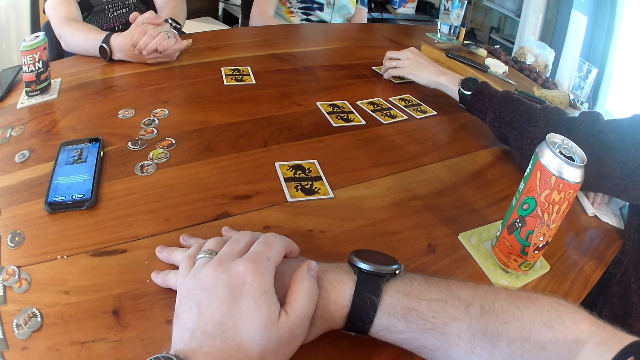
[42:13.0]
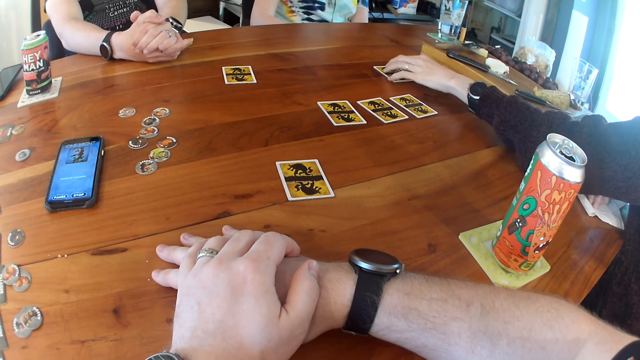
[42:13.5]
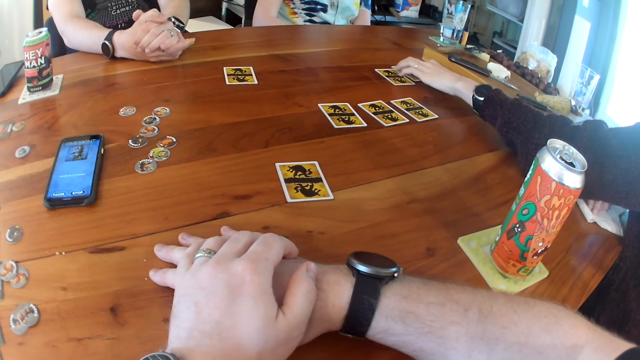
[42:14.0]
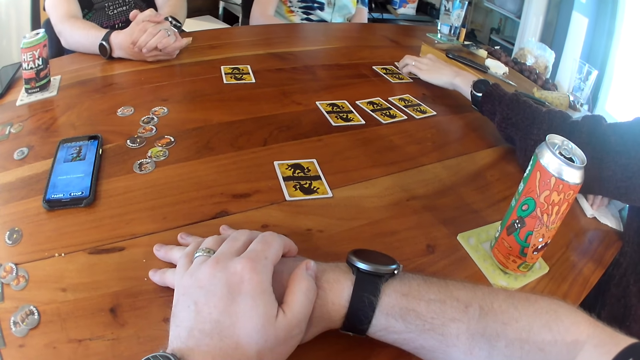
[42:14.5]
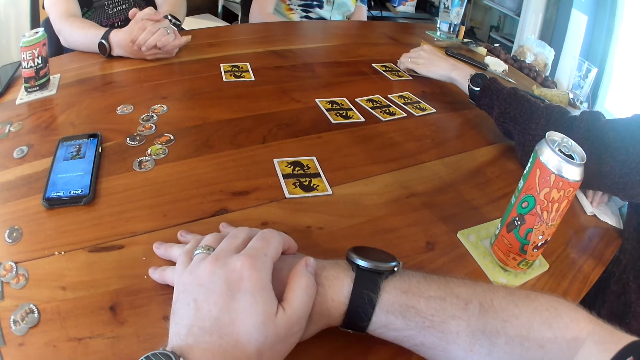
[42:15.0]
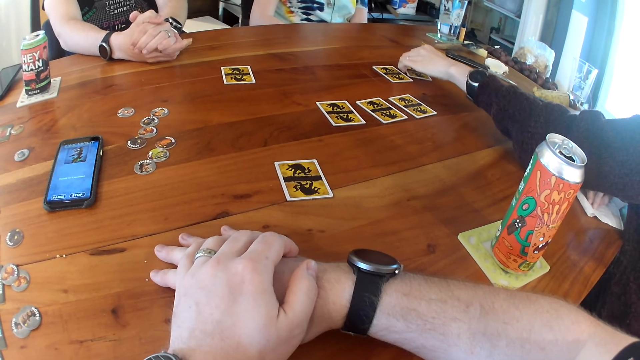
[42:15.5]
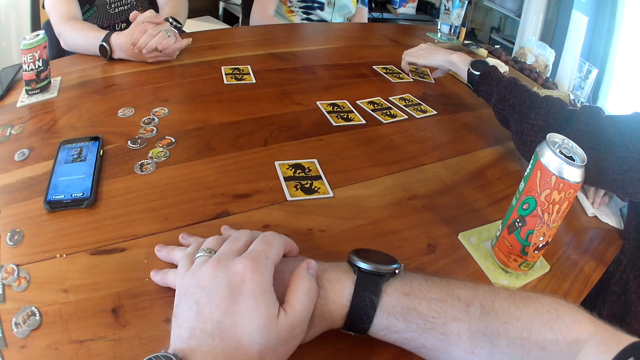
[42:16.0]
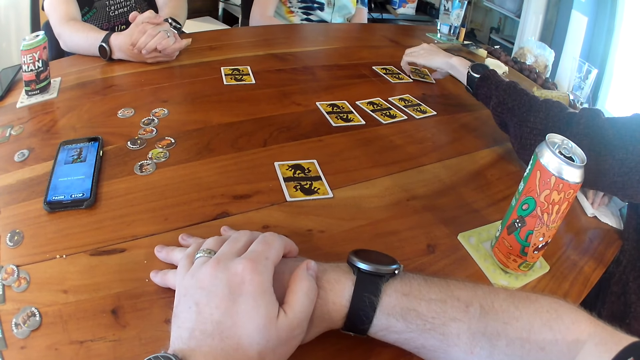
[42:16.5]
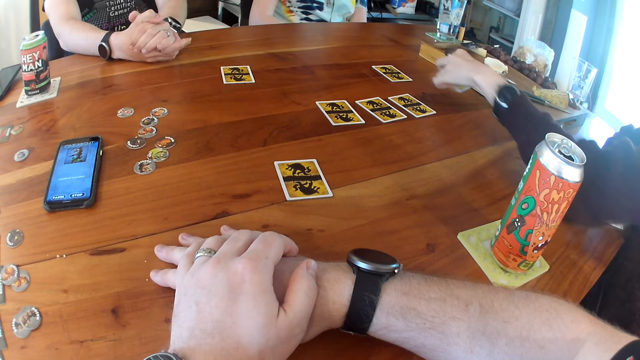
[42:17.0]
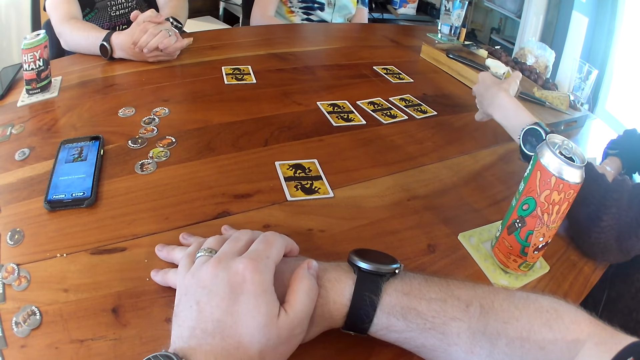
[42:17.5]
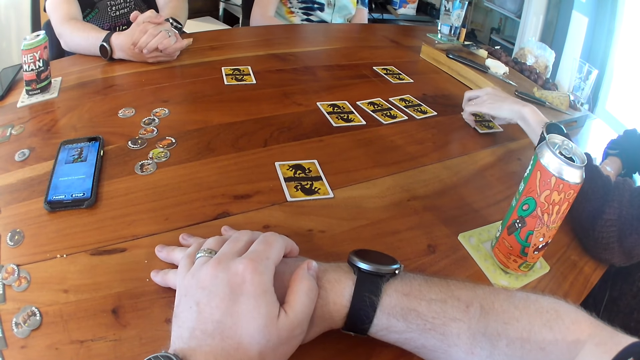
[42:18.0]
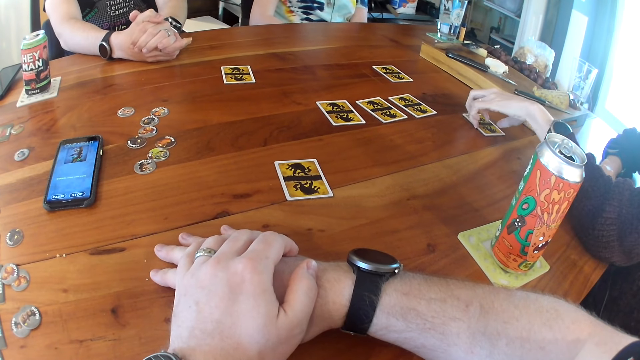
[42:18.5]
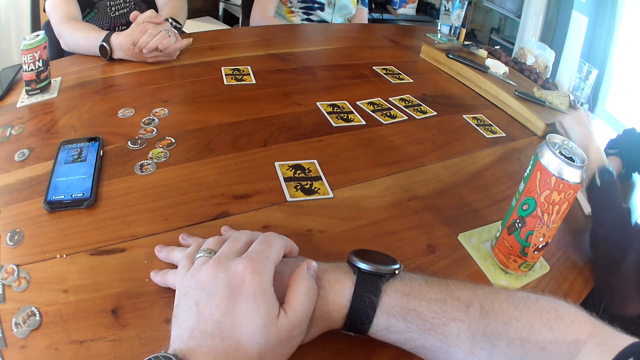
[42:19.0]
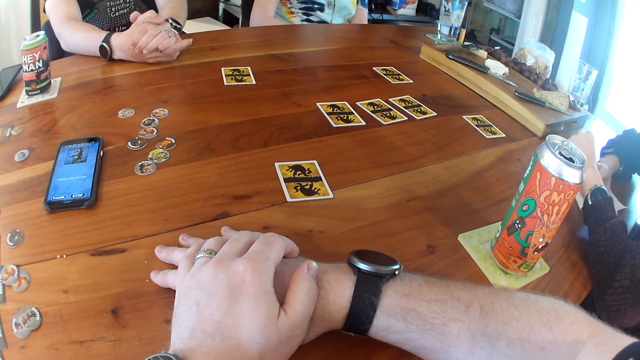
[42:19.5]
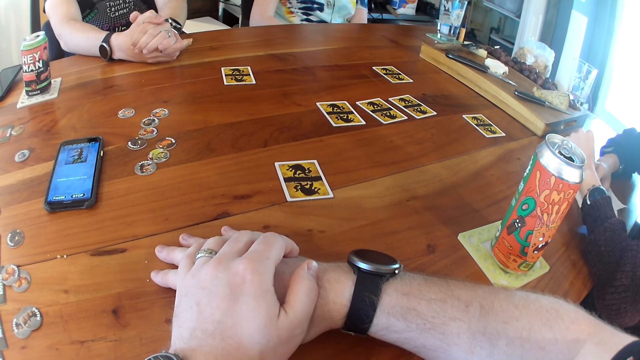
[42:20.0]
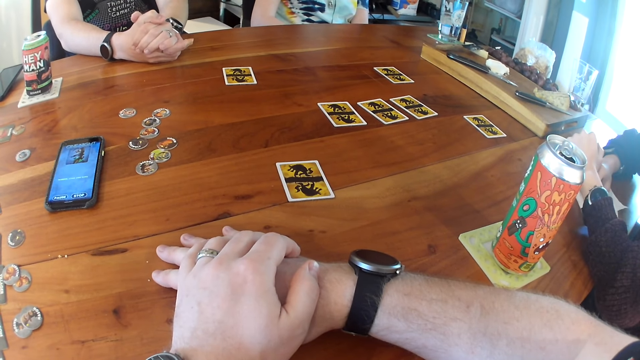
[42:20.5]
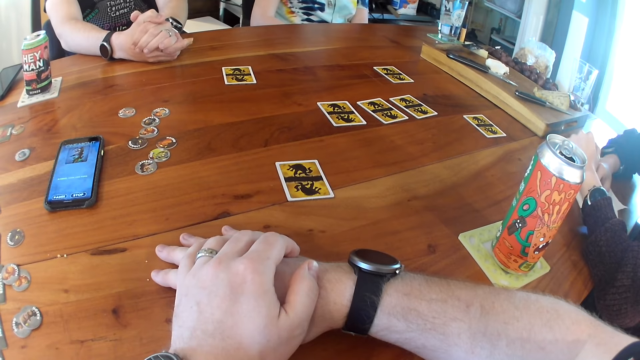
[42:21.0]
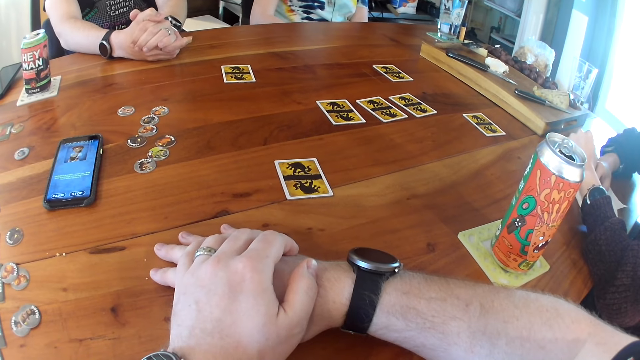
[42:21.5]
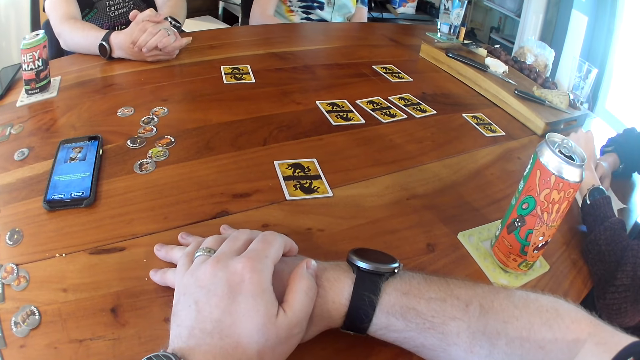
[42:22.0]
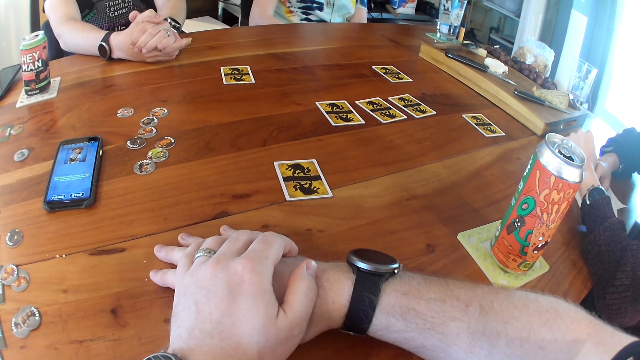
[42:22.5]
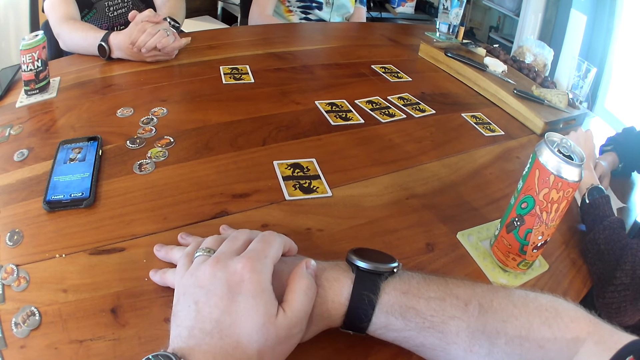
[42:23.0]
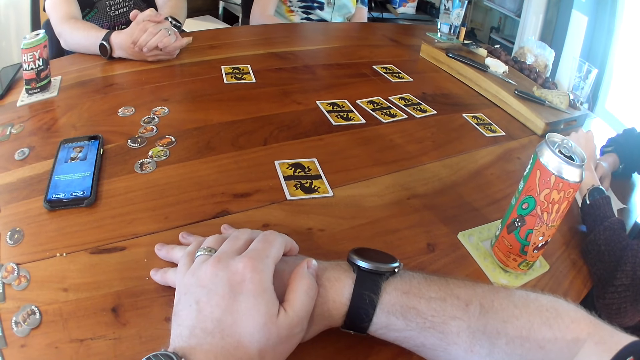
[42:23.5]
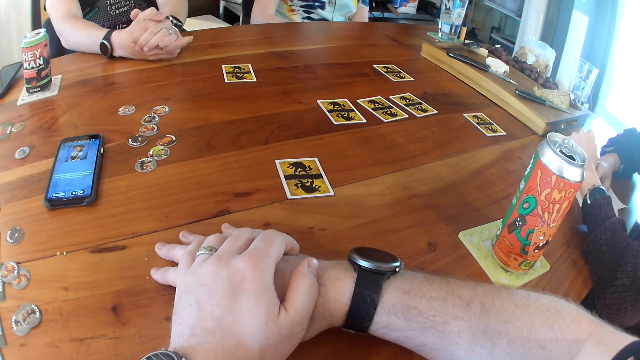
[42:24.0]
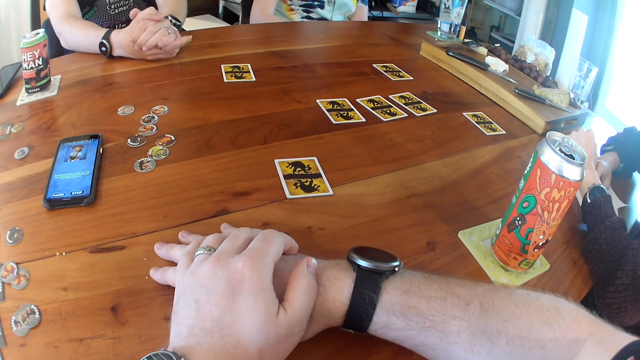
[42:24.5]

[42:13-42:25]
The woman moves a card across the table with her left hand and places her left hand on the table.

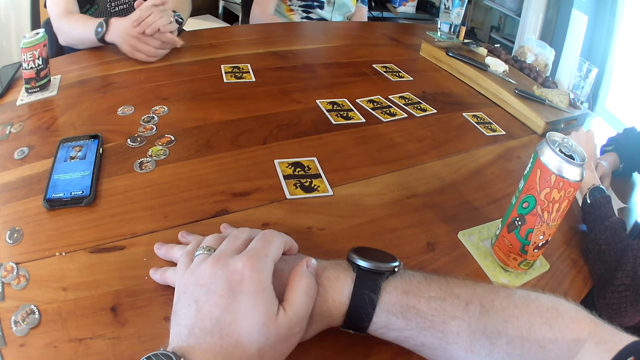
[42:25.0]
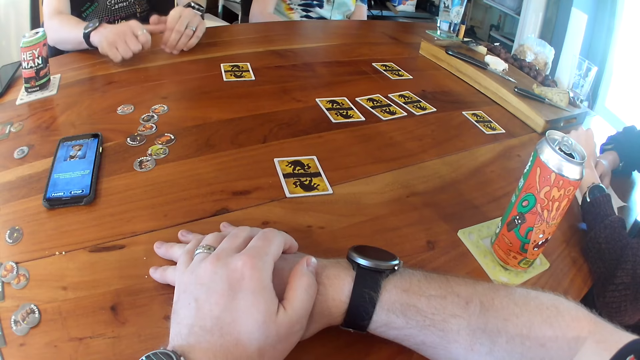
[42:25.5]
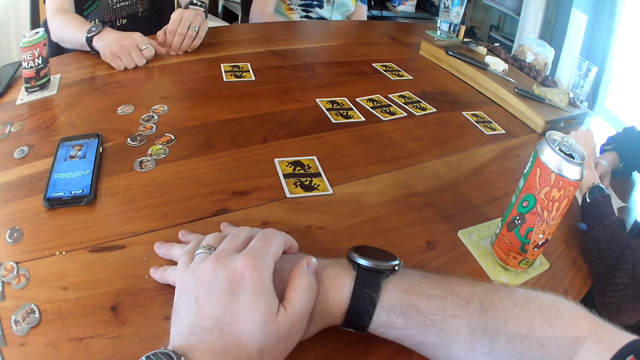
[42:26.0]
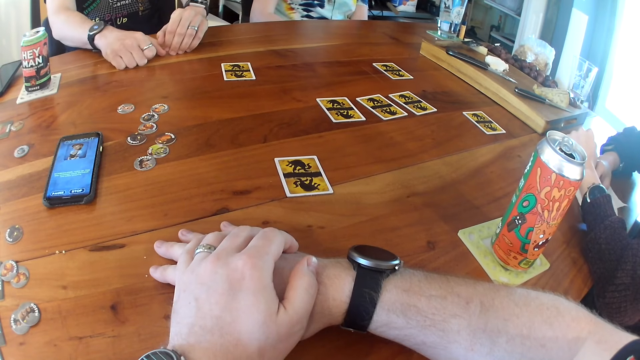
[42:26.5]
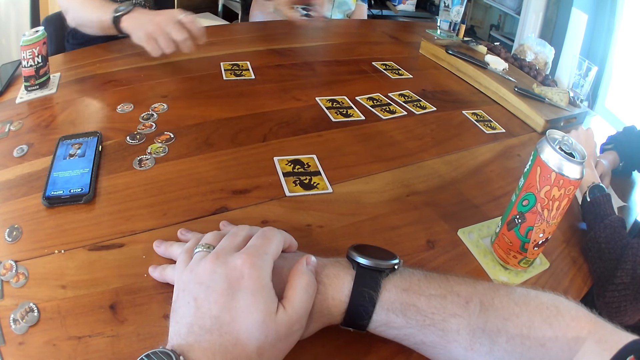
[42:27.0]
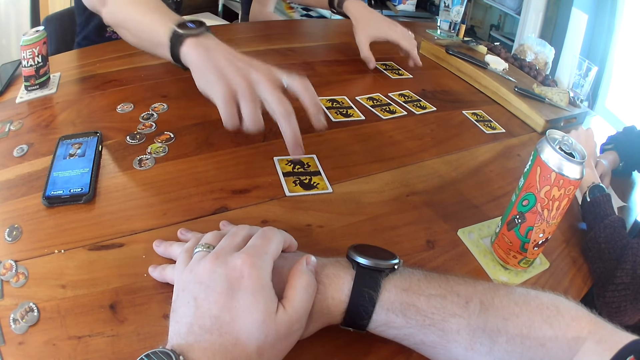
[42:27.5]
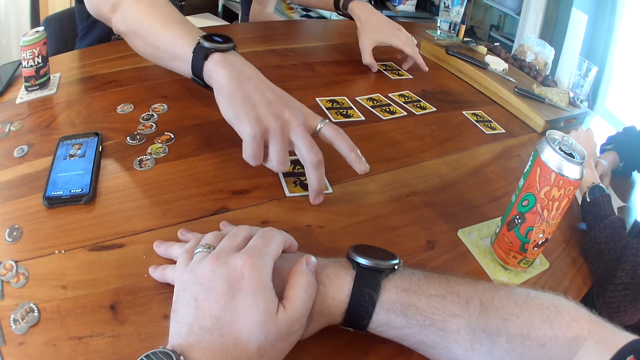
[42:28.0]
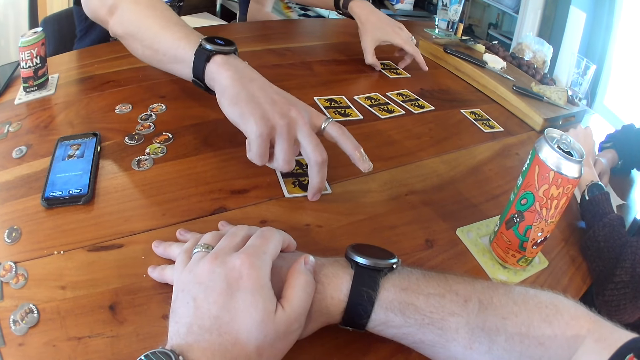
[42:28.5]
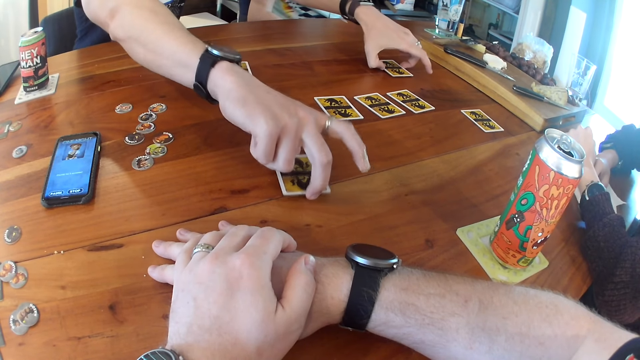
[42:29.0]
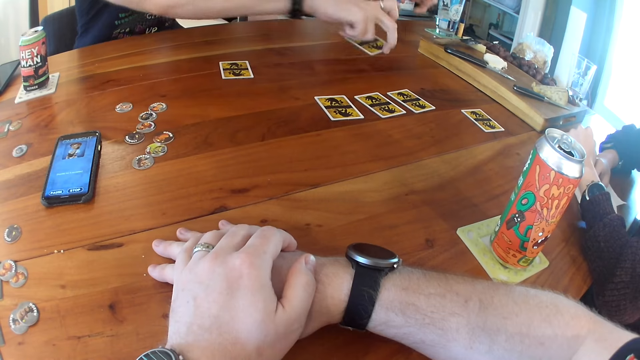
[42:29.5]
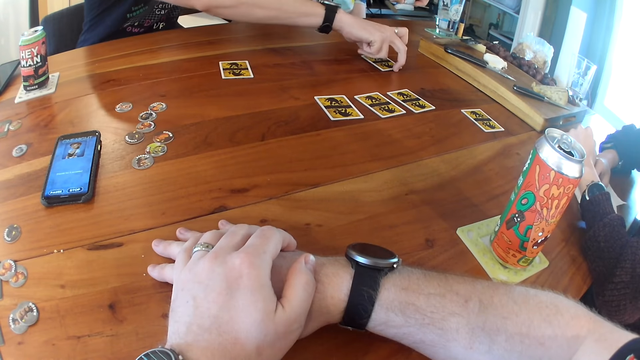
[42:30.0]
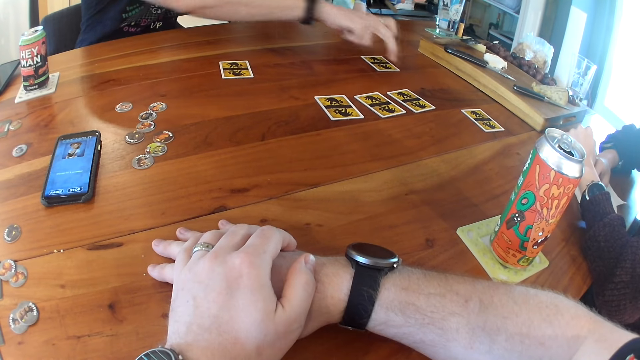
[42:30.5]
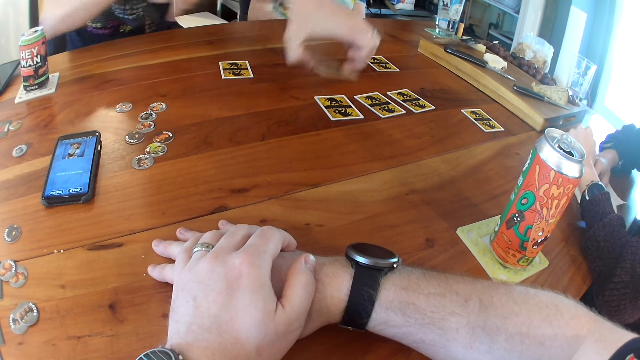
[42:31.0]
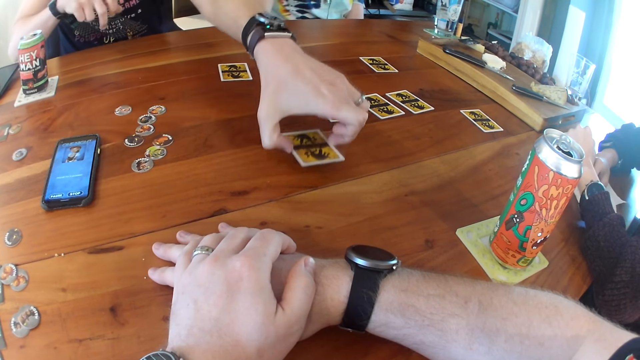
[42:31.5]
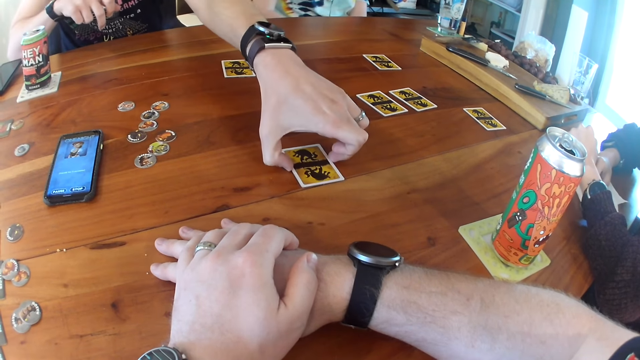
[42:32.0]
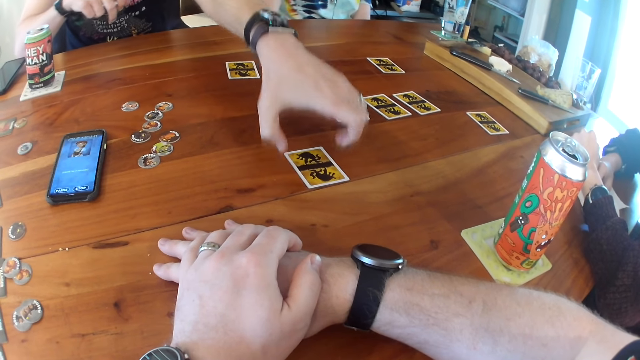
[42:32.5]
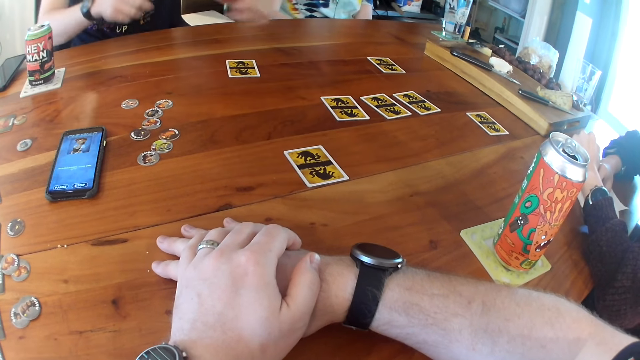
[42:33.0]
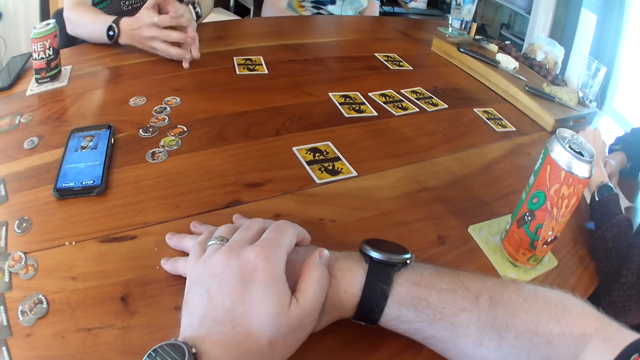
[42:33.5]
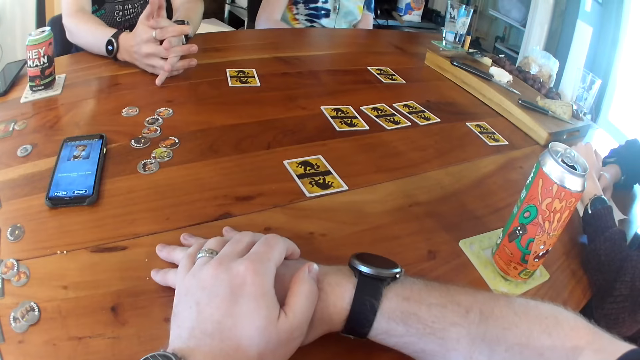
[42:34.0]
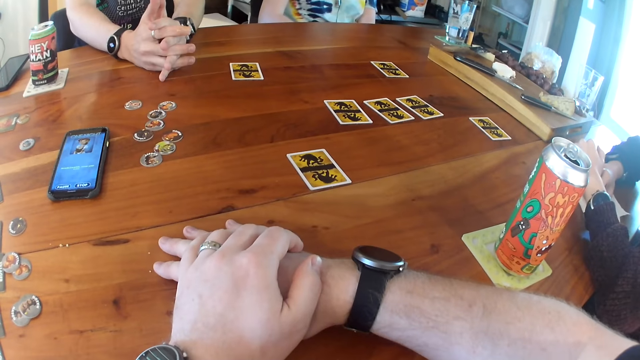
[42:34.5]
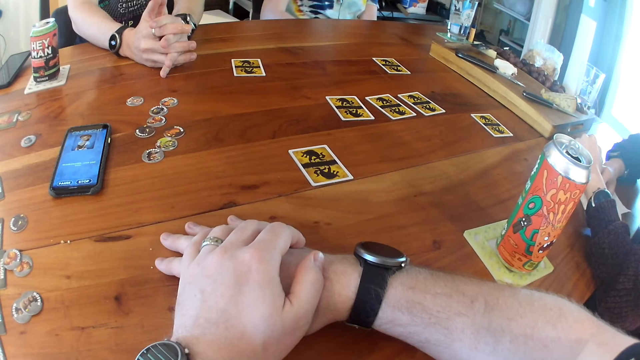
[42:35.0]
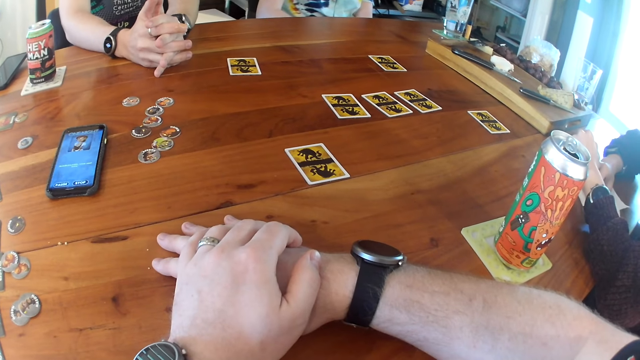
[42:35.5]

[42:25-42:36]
A man switches cards on the table with both hands. The man folds both hands on the table.
